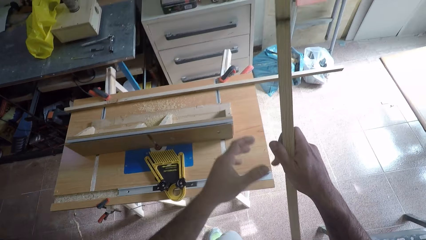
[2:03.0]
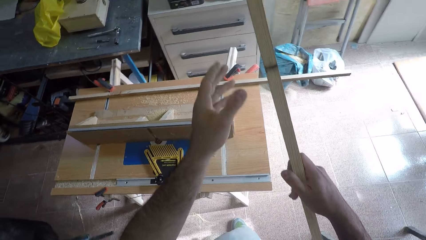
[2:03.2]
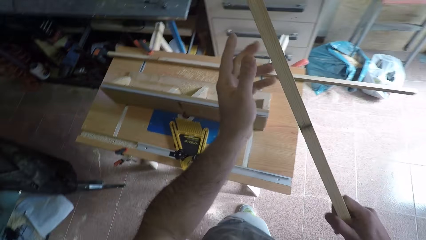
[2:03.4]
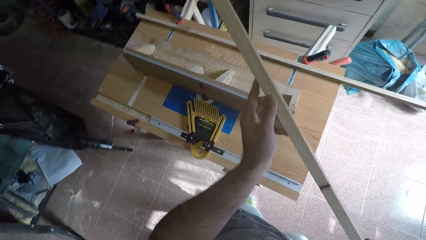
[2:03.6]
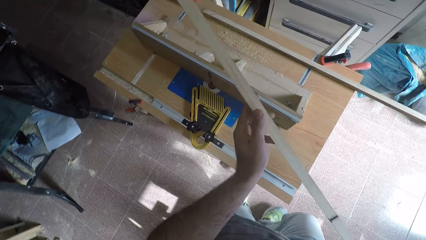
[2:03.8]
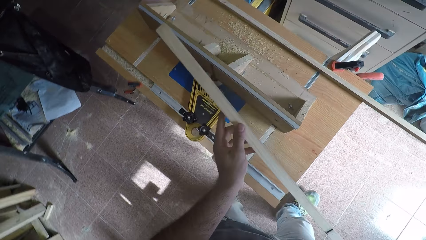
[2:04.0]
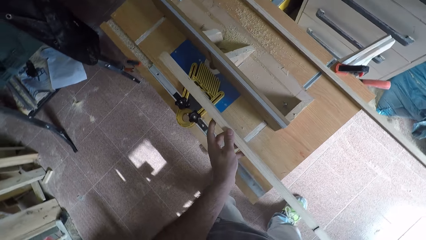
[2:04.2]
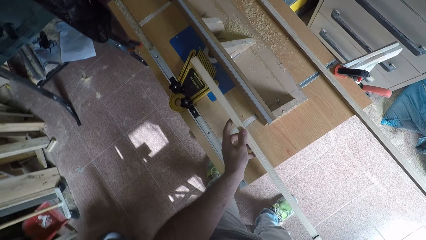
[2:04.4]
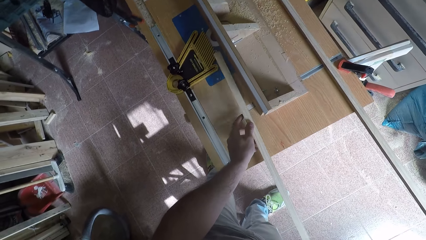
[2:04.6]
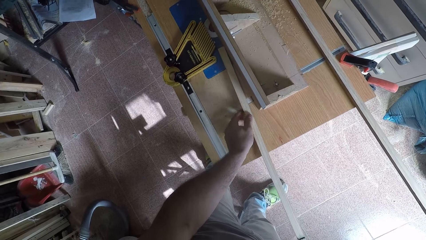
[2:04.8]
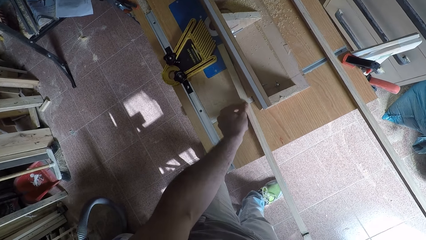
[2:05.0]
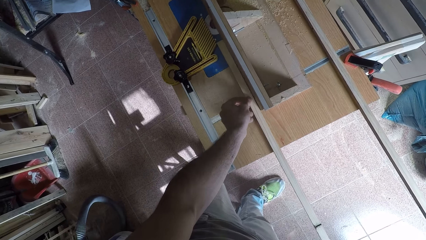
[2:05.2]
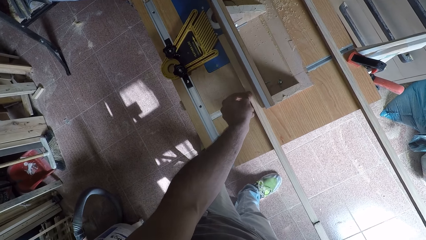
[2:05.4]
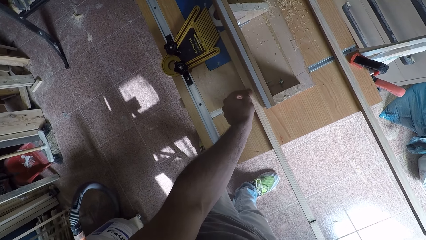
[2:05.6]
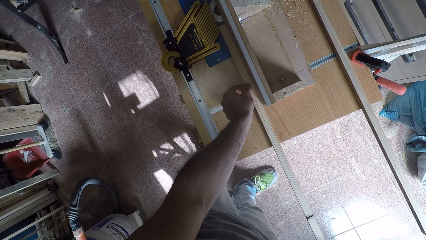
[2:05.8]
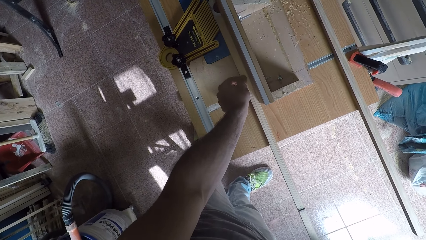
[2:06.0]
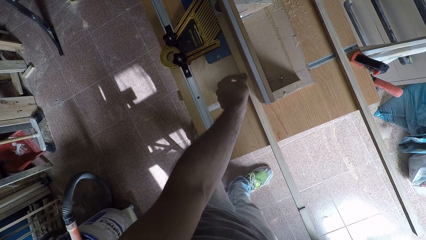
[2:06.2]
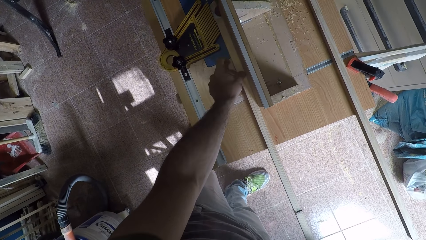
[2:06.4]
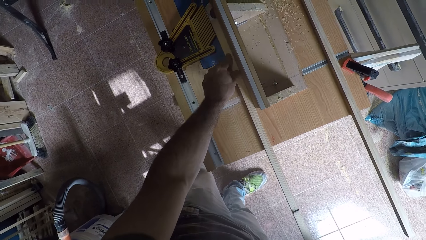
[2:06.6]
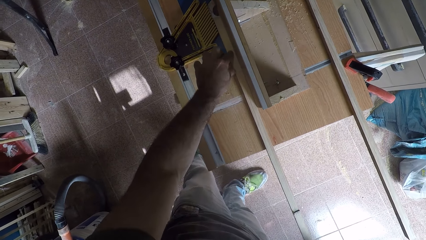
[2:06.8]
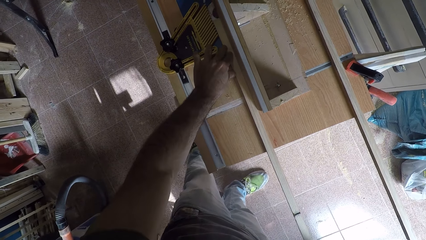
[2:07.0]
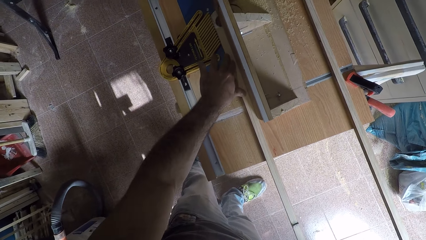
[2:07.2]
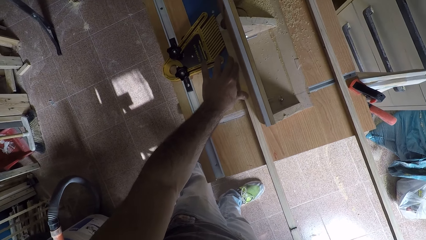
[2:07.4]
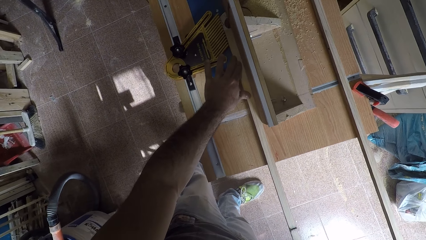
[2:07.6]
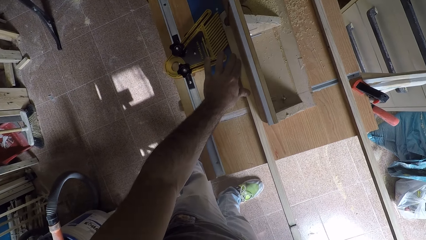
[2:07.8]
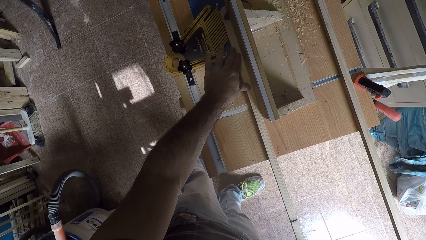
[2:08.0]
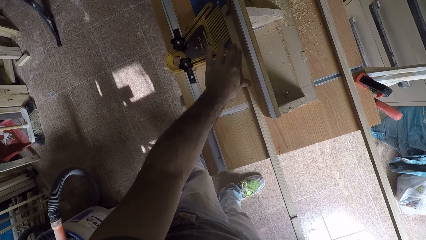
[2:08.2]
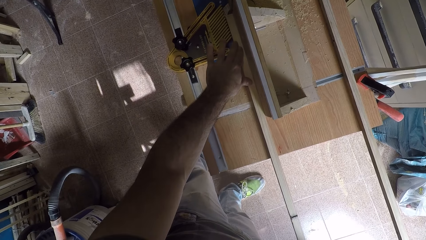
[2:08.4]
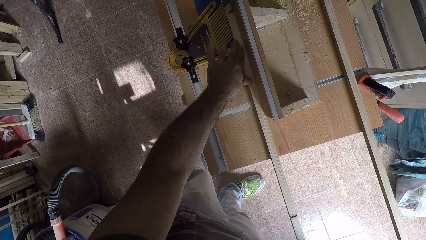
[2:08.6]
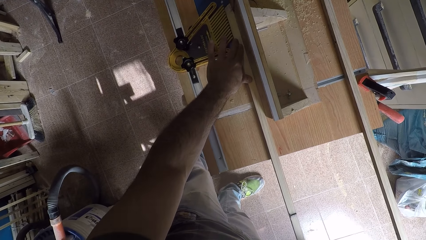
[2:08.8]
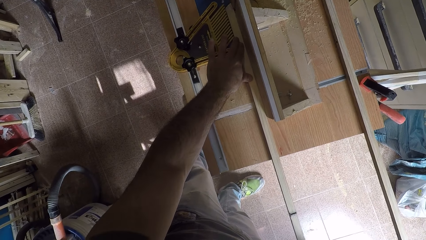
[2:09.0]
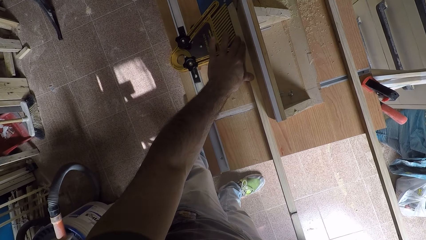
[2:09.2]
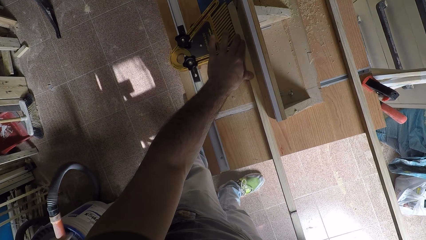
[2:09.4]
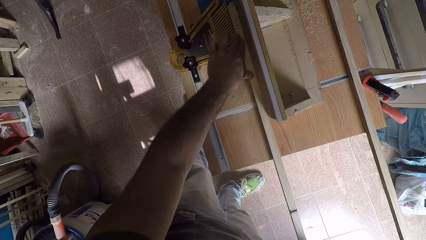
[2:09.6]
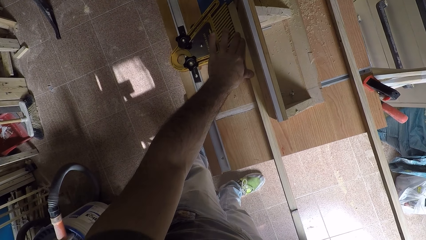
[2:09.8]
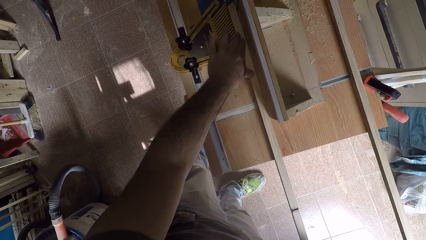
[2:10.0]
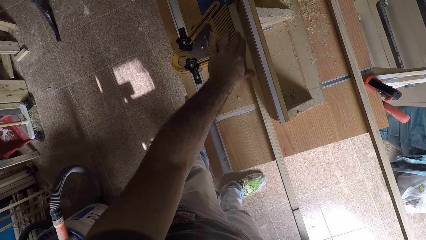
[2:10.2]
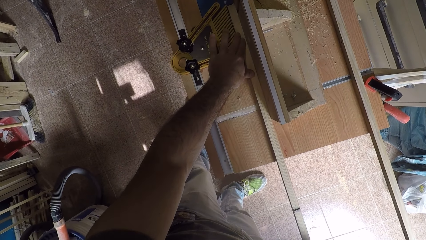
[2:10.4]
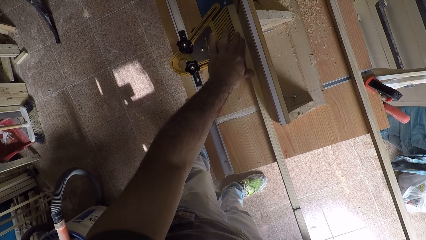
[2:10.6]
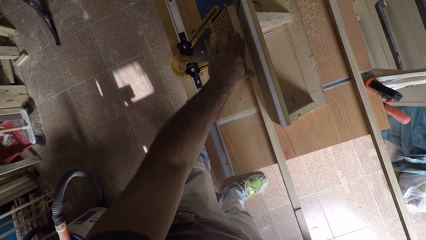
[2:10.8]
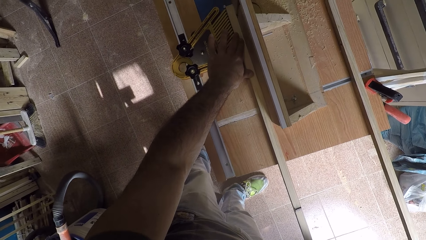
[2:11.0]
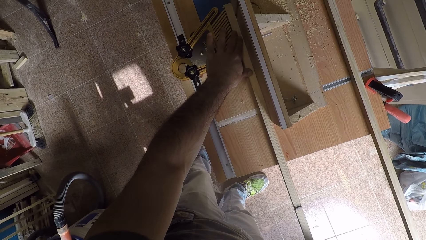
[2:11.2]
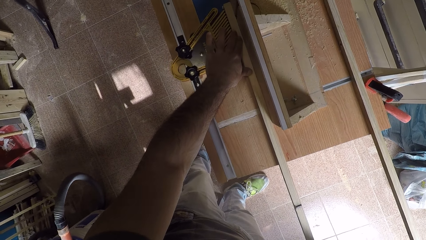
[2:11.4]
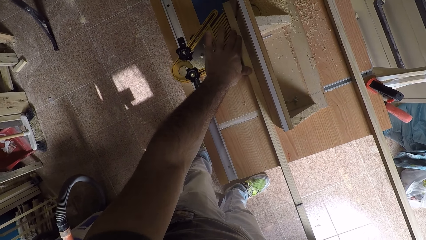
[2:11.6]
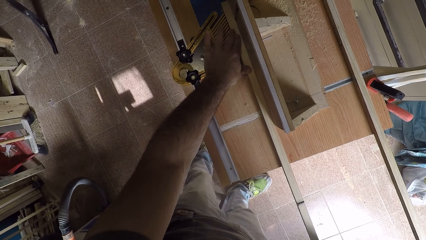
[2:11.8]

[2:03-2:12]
The camera wearer lays the timber on the router table. They shave off the excess part of the wood with the wood planer.

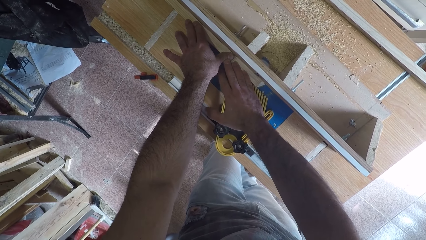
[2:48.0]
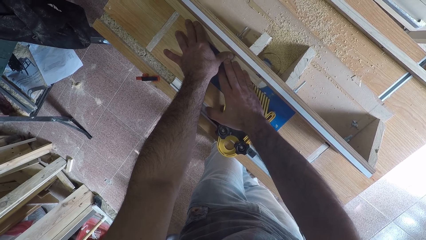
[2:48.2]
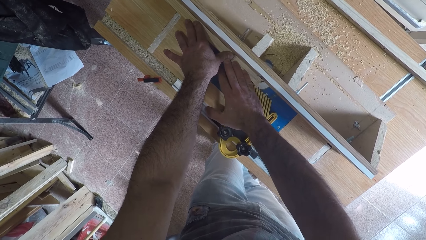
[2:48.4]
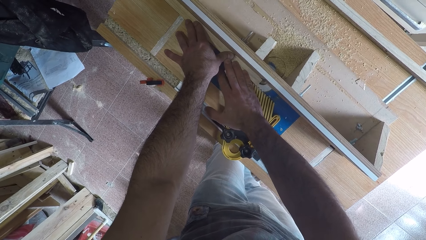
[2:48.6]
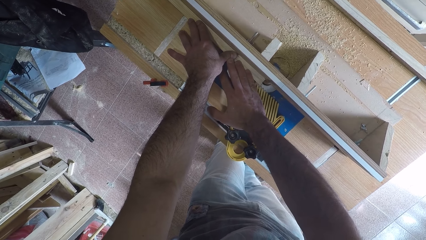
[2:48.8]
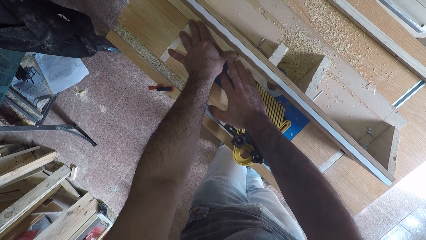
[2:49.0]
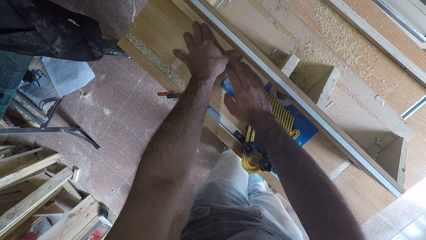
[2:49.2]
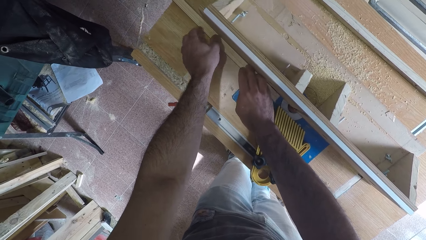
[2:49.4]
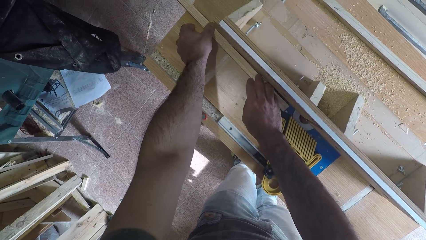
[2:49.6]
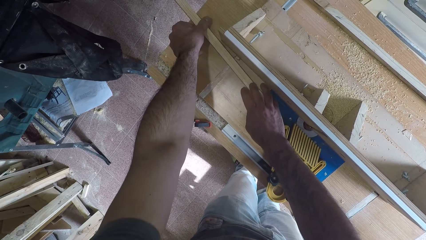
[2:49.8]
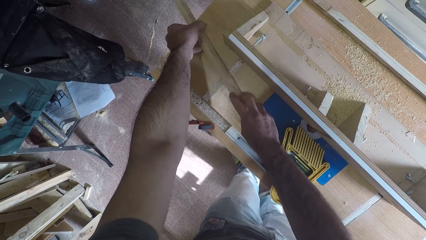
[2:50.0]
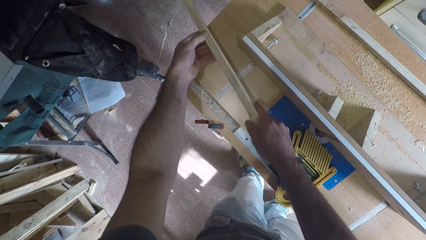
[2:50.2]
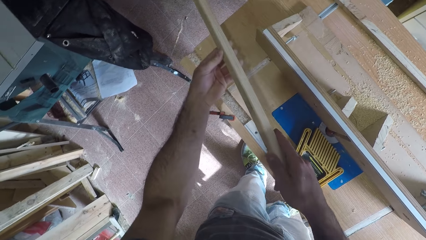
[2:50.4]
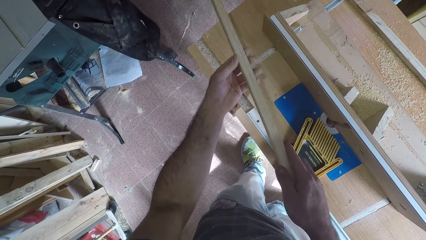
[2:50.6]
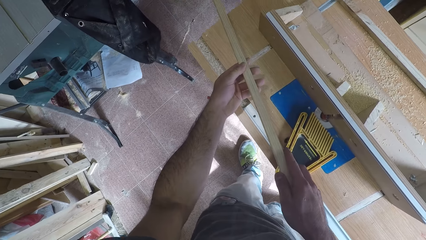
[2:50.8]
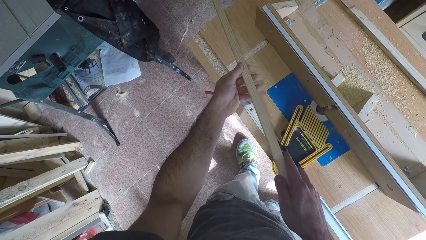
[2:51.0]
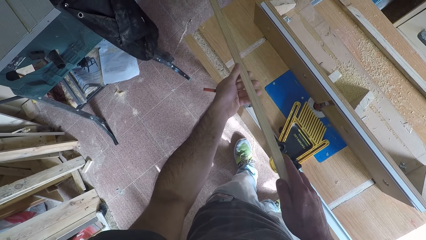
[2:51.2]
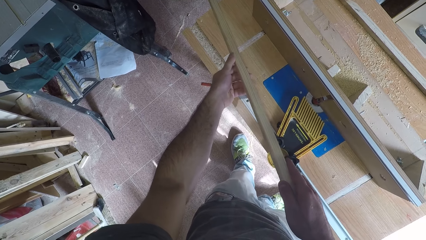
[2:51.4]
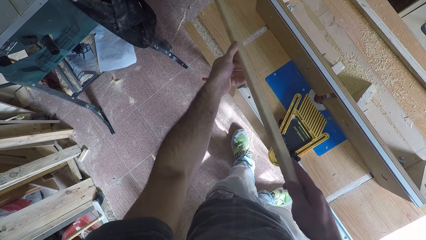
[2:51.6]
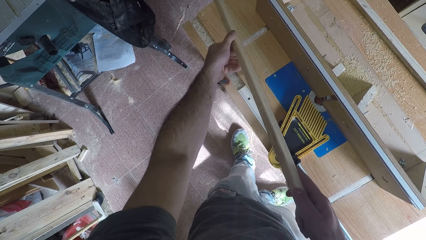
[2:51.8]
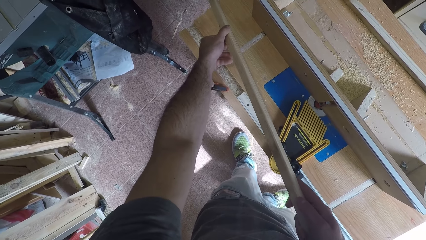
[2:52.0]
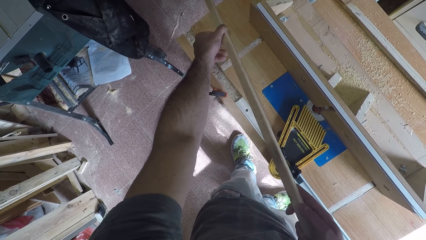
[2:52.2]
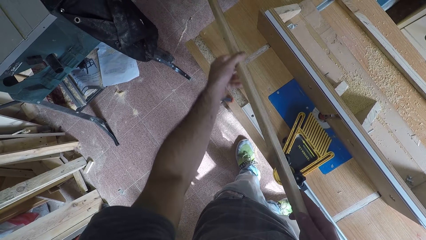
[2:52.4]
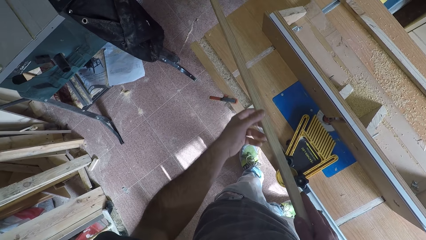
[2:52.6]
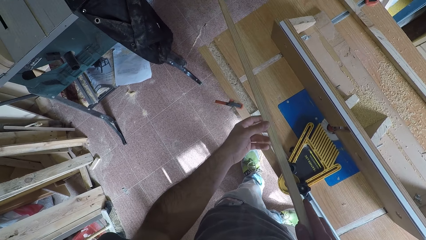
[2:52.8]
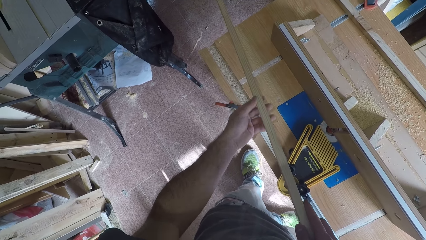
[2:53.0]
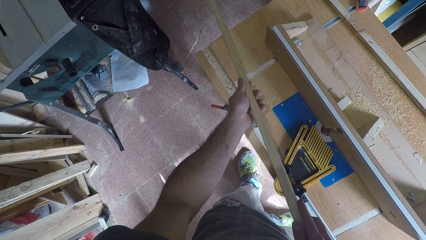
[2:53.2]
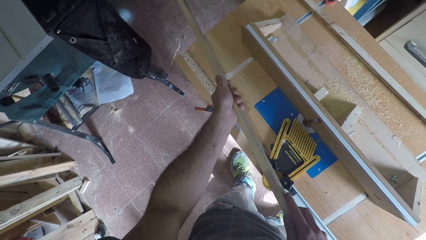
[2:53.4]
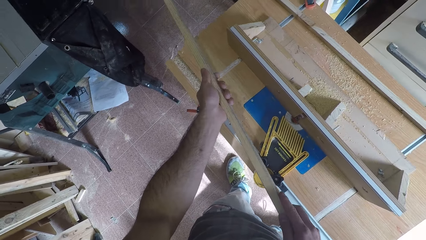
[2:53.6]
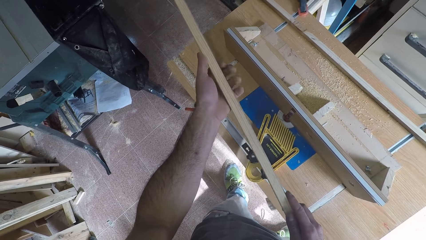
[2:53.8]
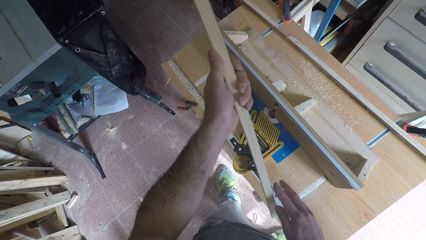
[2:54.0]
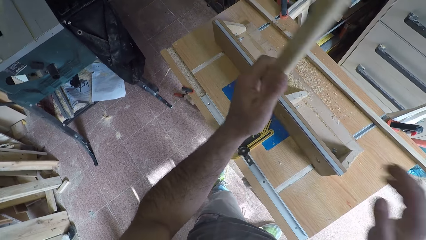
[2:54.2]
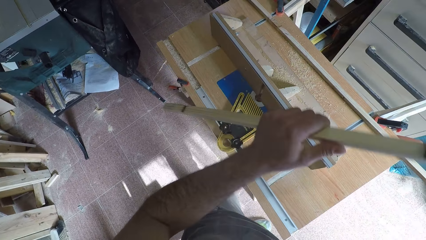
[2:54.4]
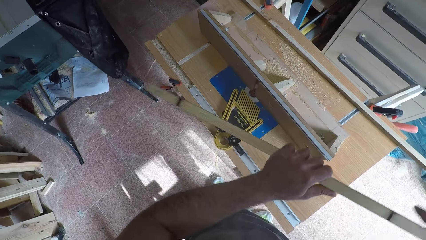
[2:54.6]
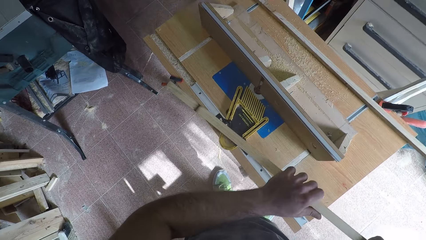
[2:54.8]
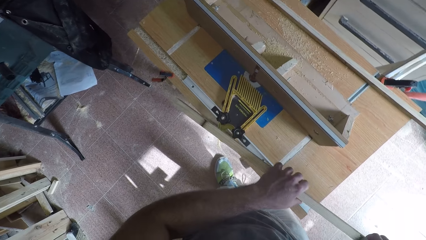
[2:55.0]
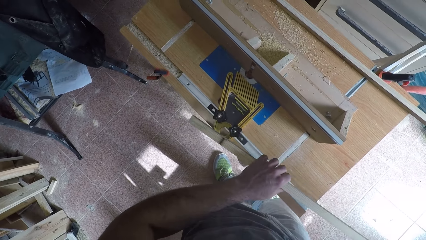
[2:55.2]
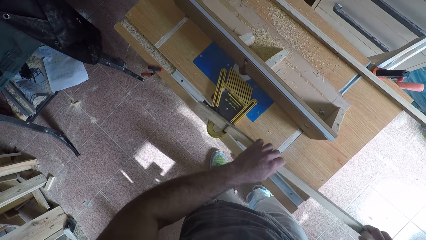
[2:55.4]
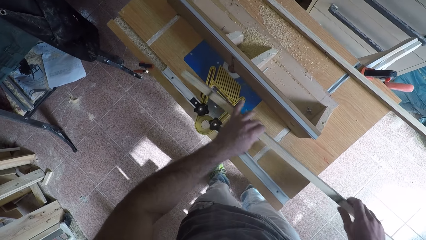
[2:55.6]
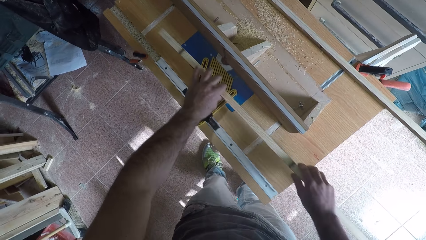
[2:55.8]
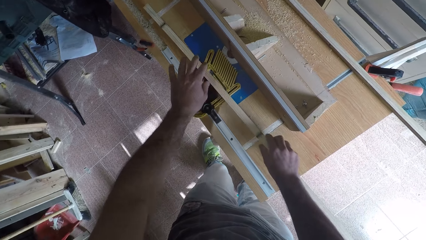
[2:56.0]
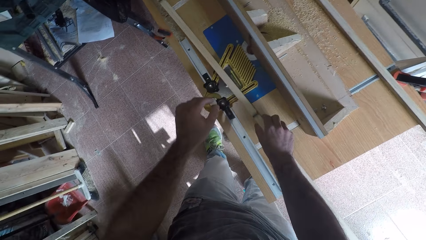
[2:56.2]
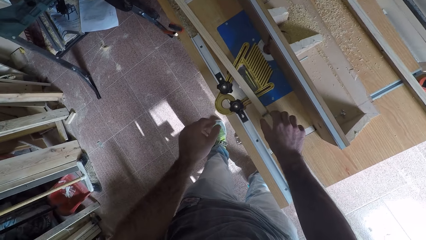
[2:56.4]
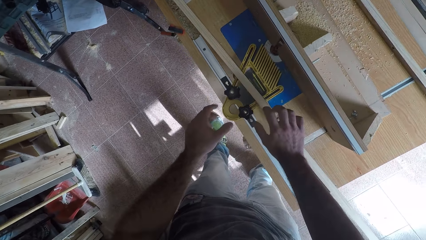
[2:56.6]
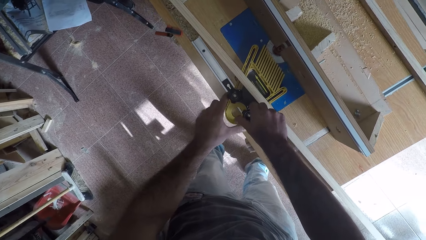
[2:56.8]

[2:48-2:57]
The camera wearer rubs the timber with his finger. He picks up the wood from the wood planer. He inspects the wood. He drops the wood on the grip of the wood planer.
